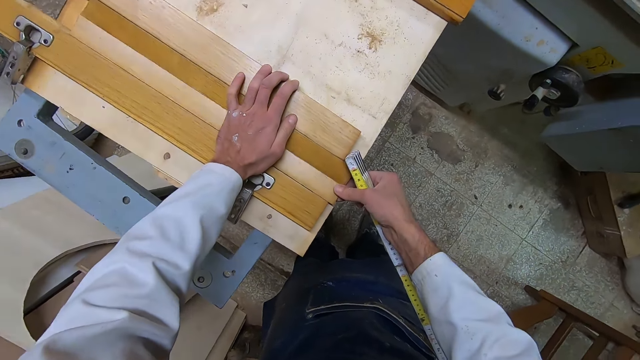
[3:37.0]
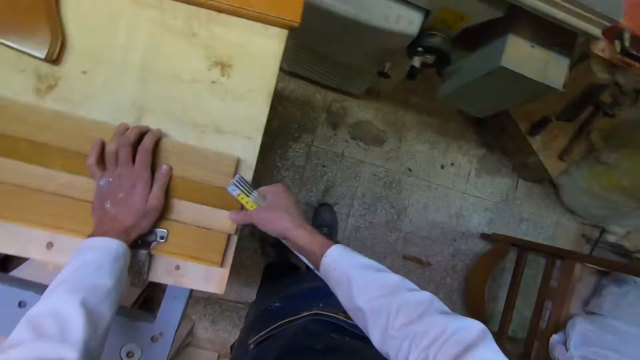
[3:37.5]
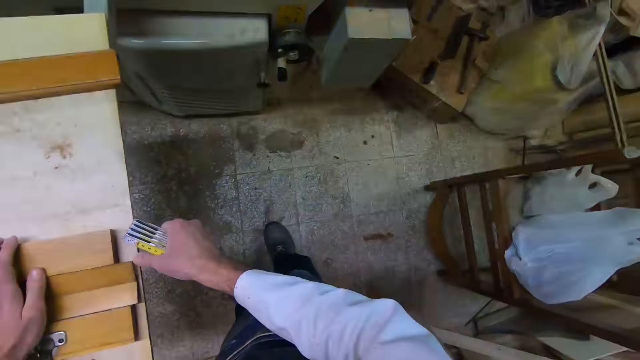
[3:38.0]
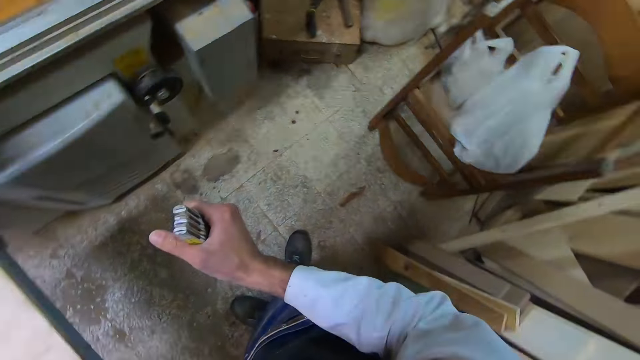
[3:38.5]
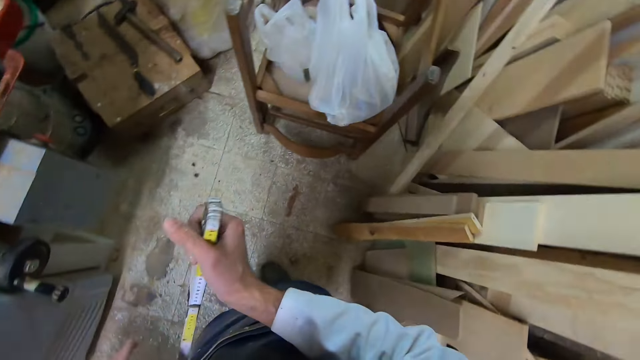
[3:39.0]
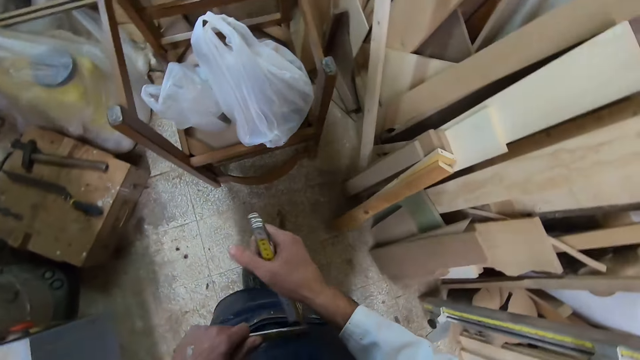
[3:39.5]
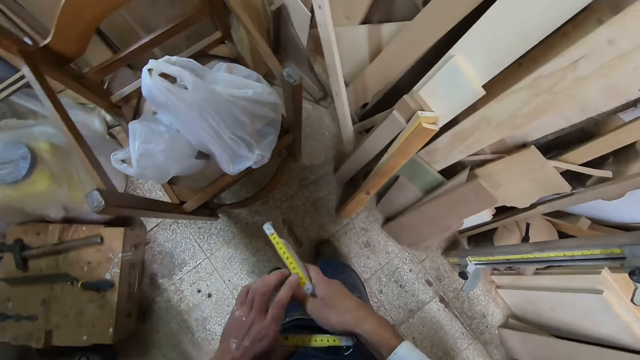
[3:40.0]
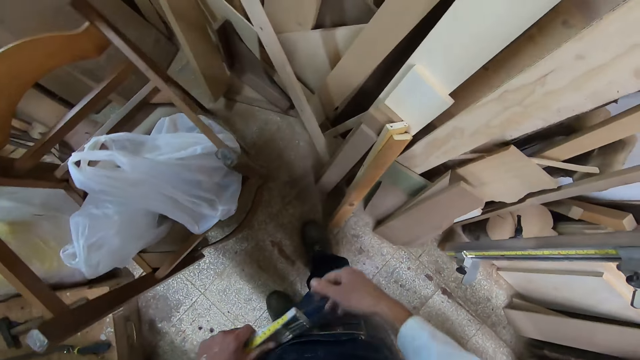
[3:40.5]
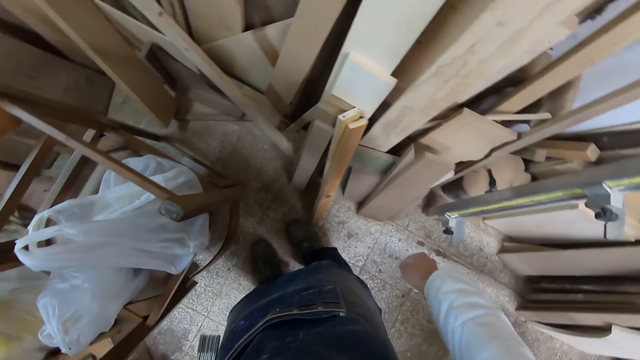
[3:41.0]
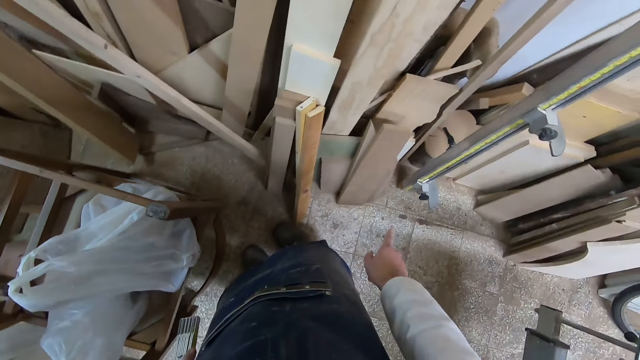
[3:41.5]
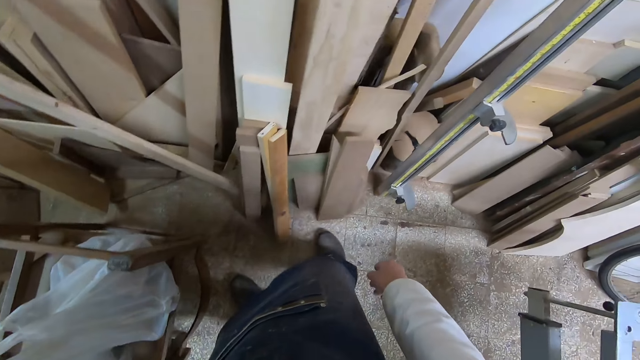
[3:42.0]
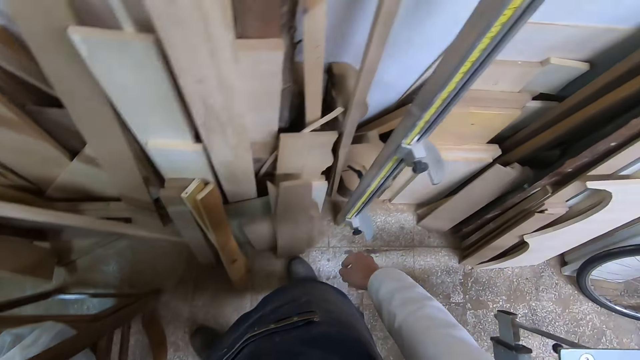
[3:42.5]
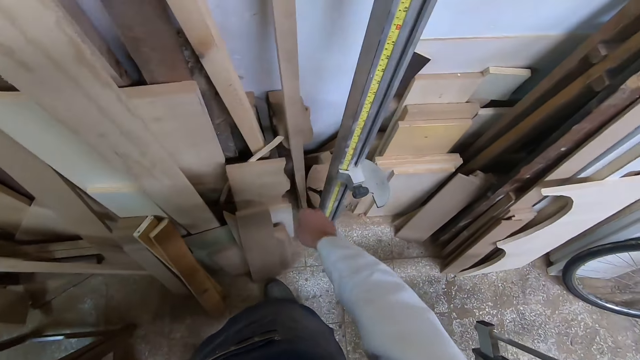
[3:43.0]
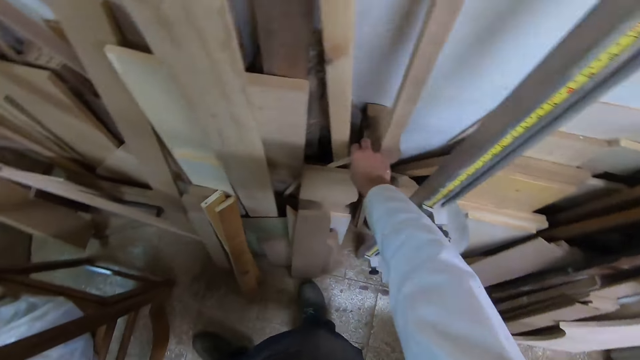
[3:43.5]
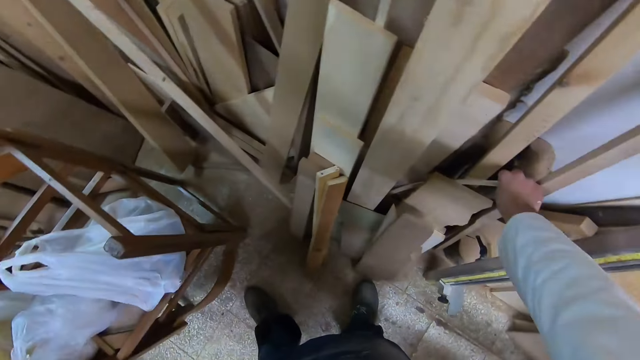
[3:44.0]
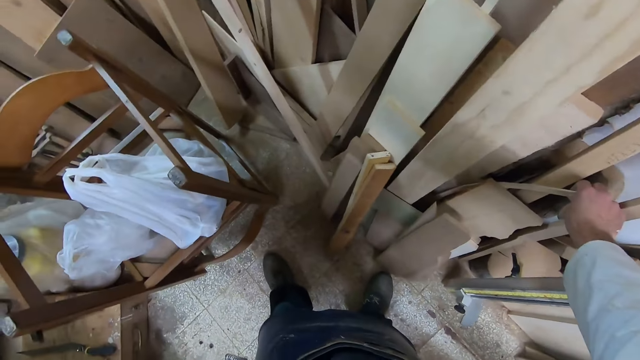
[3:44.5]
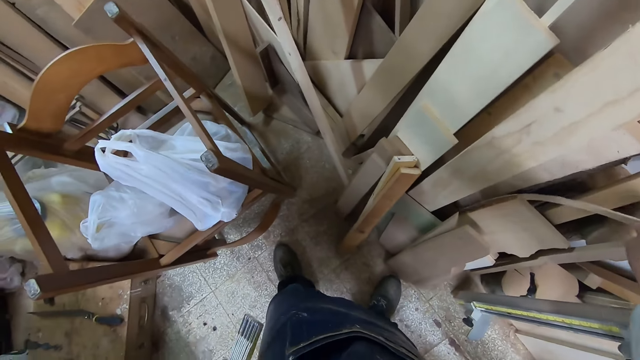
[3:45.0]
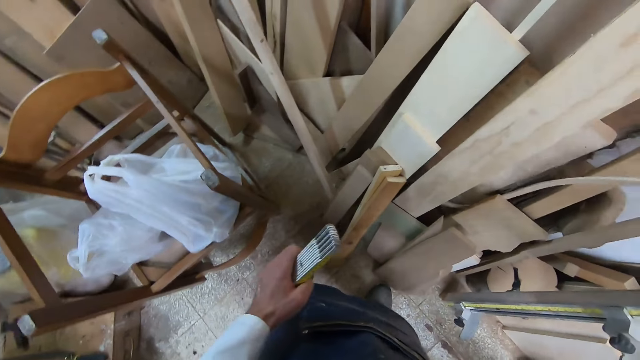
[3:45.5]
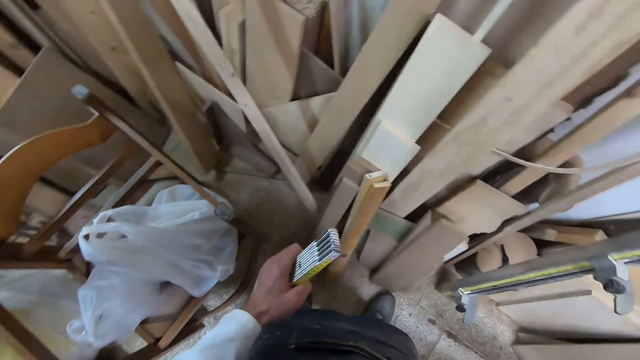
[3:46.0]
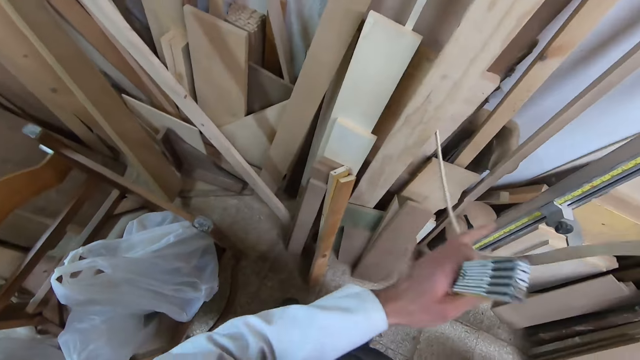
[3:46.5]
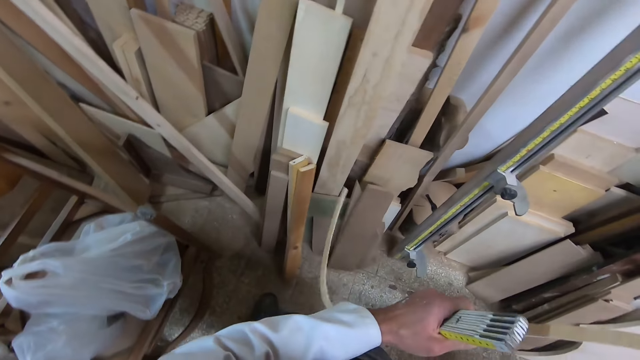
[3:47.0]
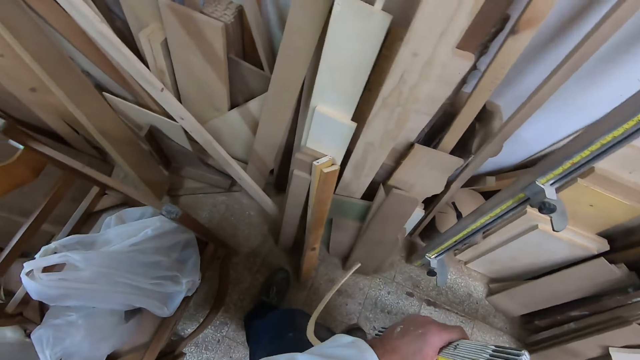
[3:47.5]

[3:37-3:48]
The camera wearer folds the rhino ruler. He walks in the room. He moves the rhino ruler to his left hand. He pulls out a flexible piece of wood.

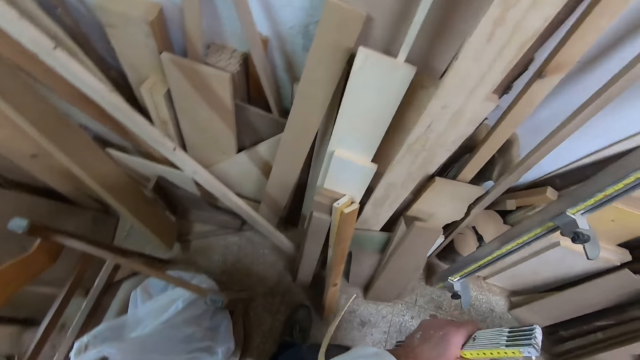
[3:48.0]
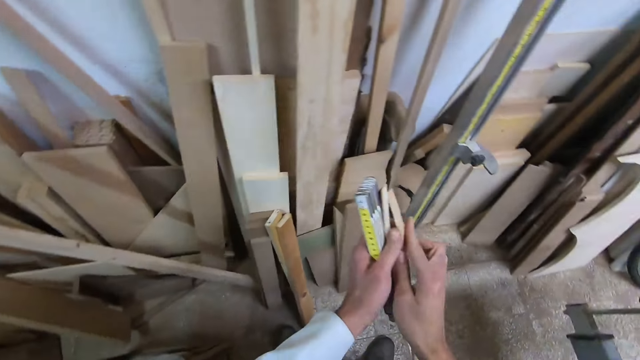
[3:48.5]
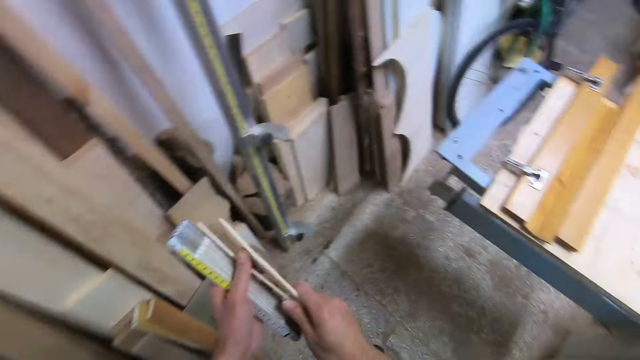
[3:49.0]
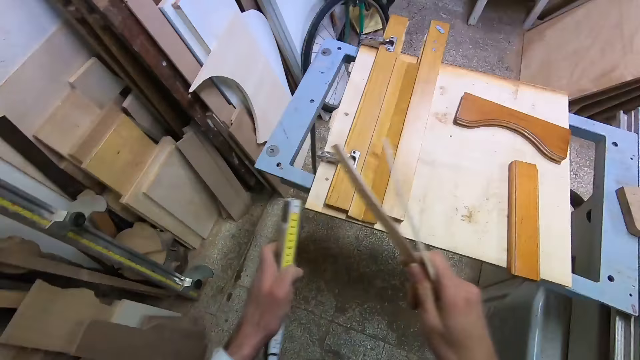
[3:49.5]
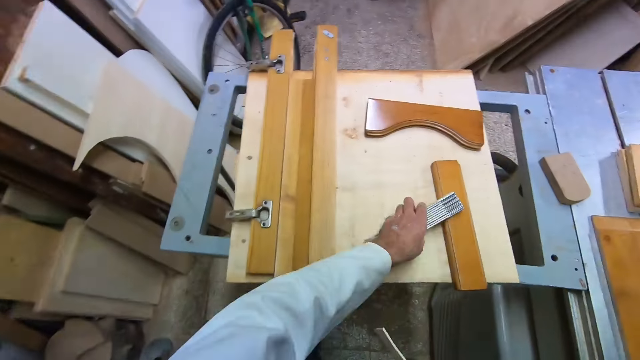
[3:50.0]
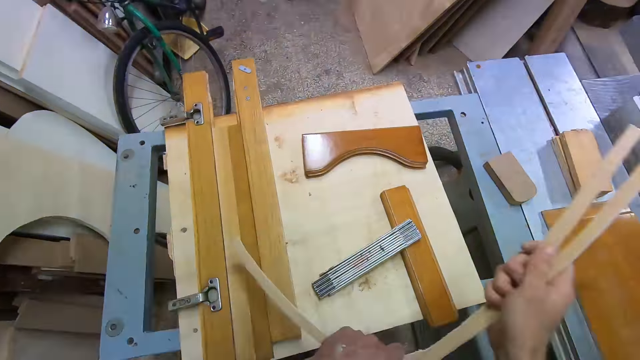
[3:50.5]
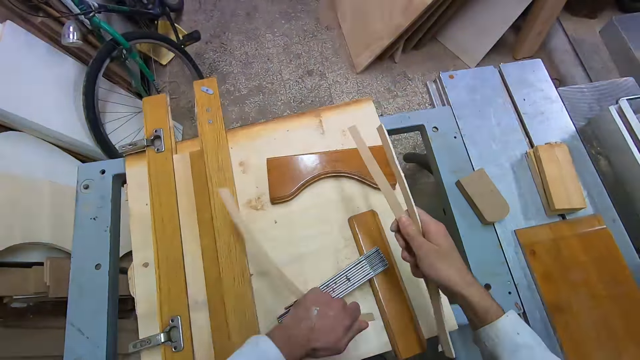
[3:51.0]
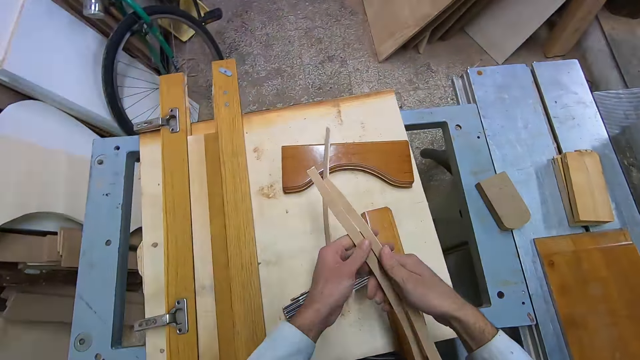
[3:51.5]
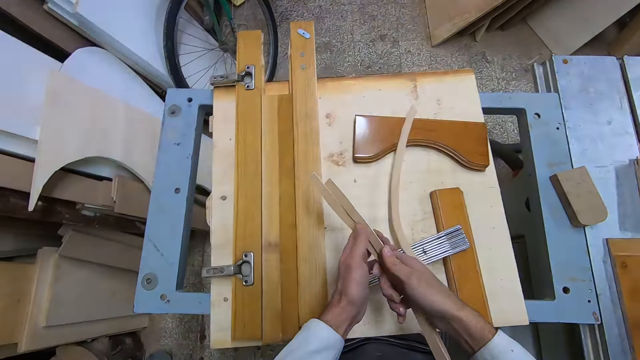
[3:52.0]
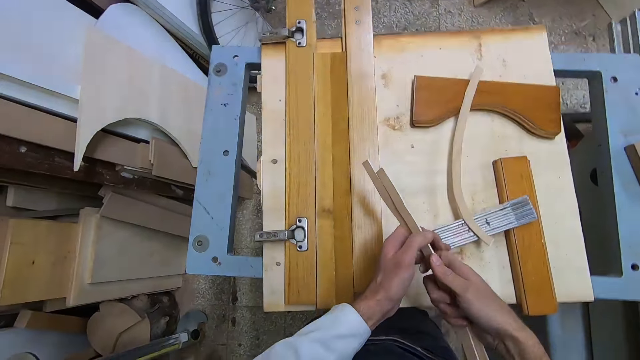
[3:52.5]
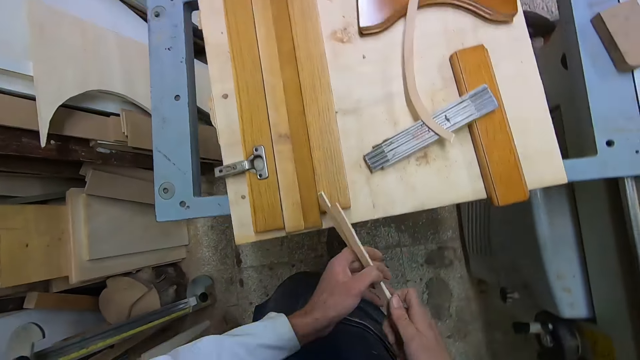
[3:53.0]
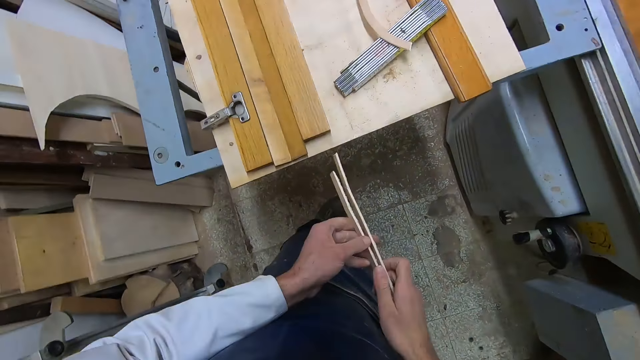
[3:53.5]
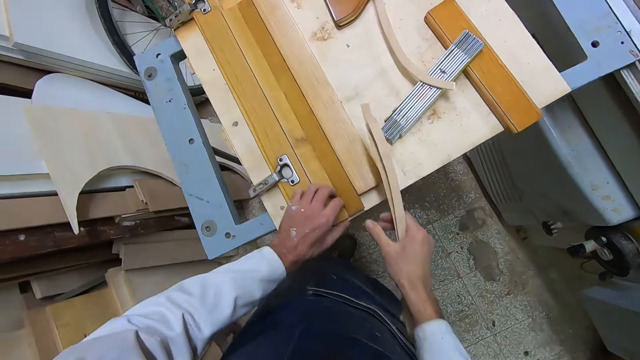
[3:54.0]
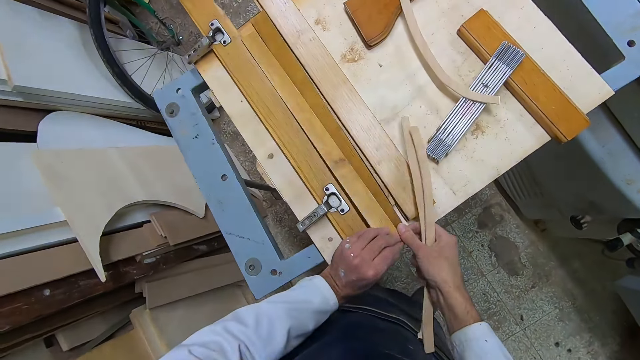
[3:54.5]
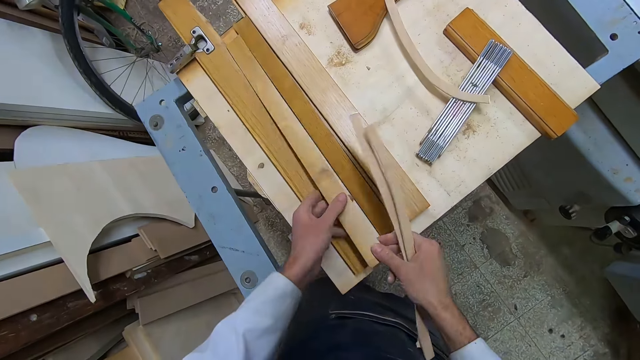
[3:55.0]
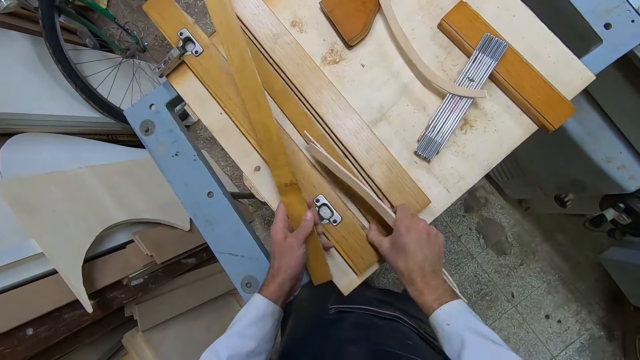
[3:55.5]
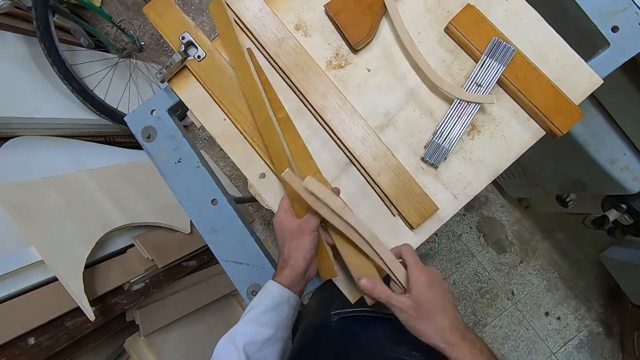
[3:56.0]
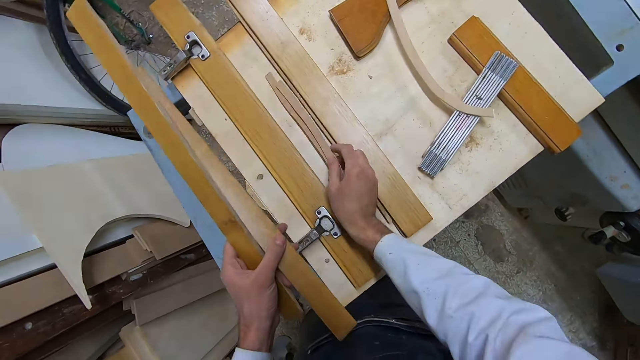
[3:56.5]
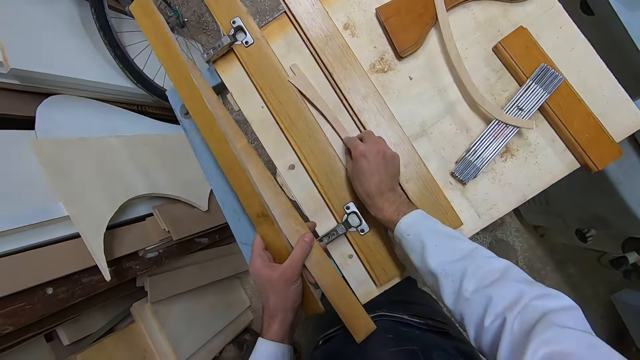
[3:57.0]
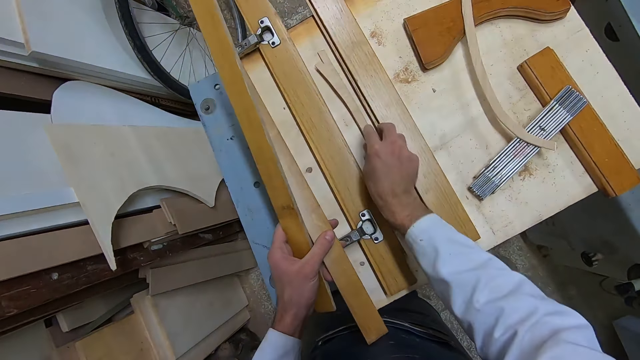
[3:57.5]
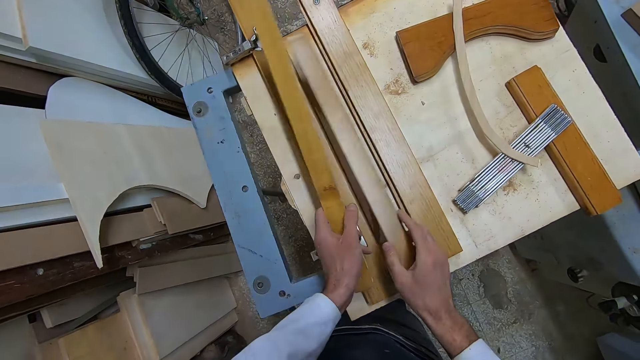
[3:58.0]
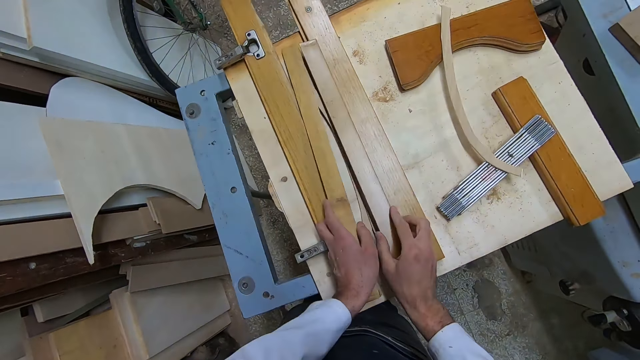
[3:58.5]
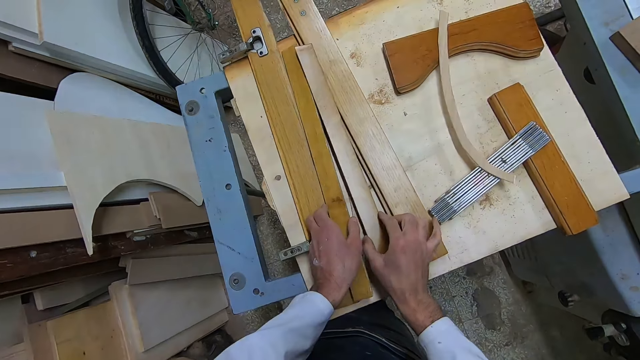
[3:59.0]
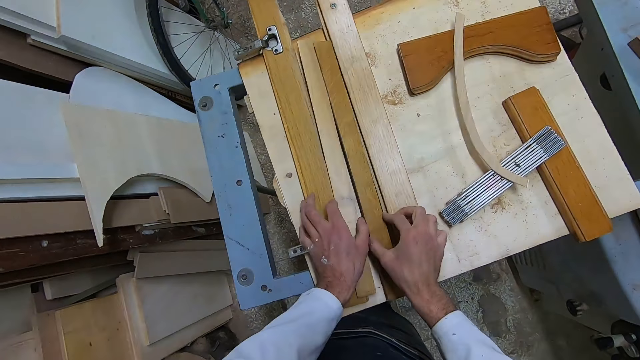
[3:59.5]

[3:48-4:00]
The camera wearer cuts the piece of wood into two. He drops the rhino ruler on the cutting machine. He breaks the flexible piece of wood in his hands. He places a piece of wood on the table. He cuts a piece of wood into two. He looks at the piece of wood. He arranges the wood on the cutting machine. He picks up two pieces of wood on the cutting machine. He drops the flexible pieces of wood in his hands on the cutting machine. He lifts his hand. He places the two pieces of wood on the flexible pieces of wood.
